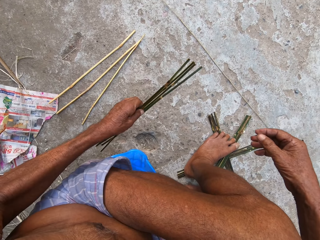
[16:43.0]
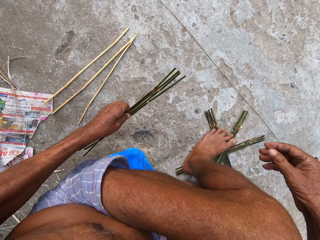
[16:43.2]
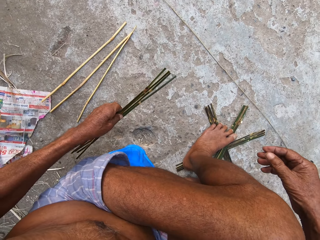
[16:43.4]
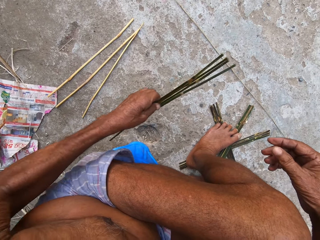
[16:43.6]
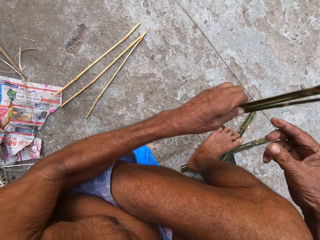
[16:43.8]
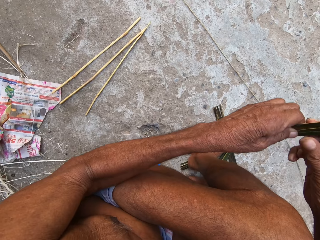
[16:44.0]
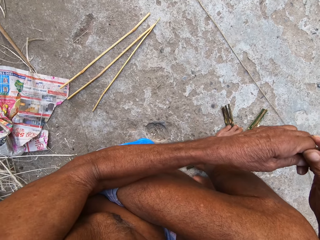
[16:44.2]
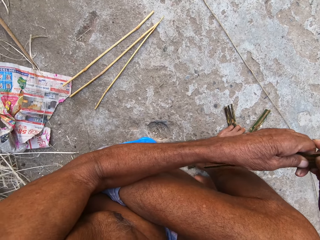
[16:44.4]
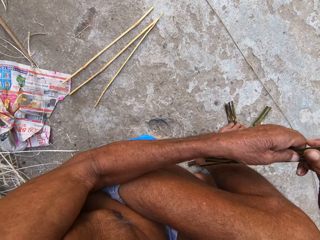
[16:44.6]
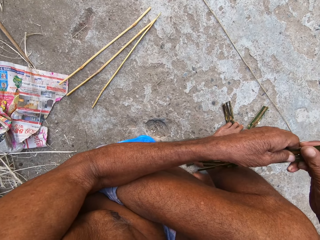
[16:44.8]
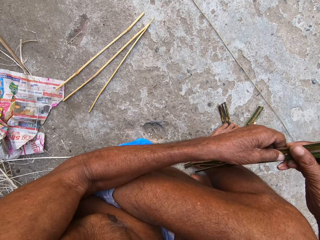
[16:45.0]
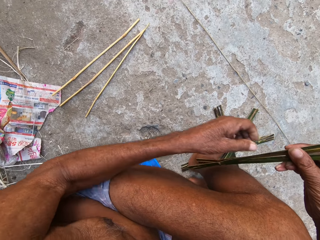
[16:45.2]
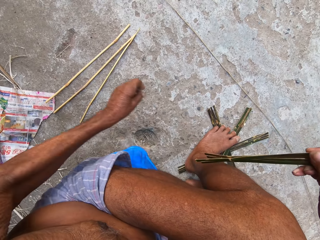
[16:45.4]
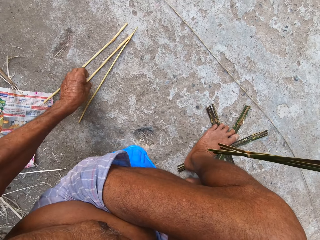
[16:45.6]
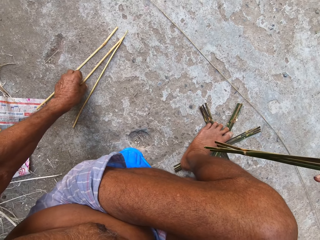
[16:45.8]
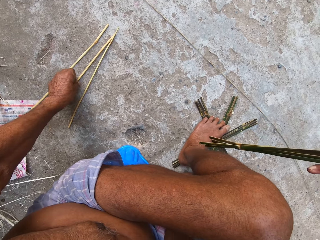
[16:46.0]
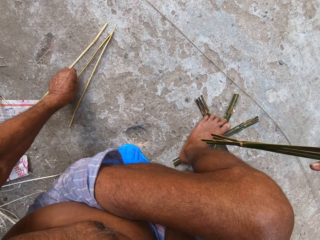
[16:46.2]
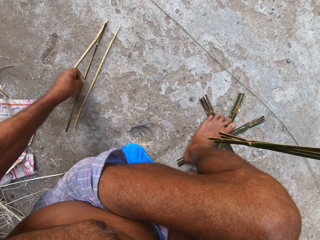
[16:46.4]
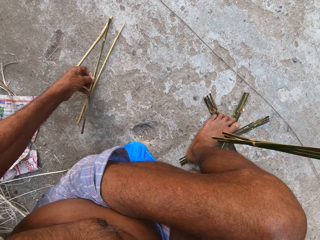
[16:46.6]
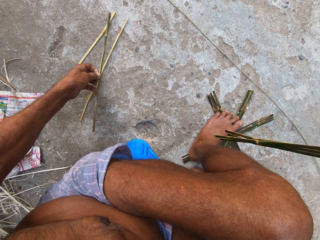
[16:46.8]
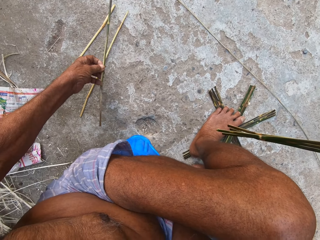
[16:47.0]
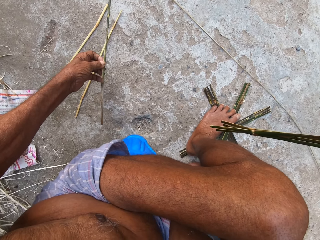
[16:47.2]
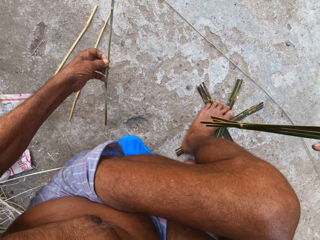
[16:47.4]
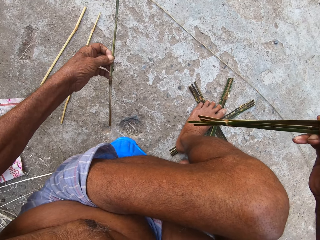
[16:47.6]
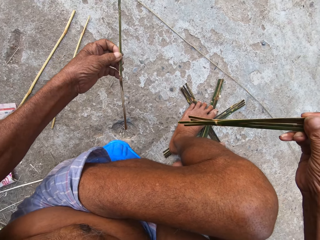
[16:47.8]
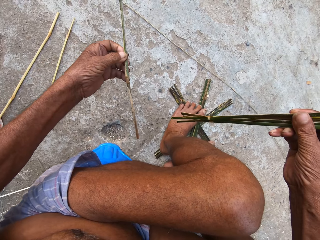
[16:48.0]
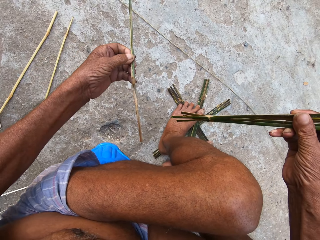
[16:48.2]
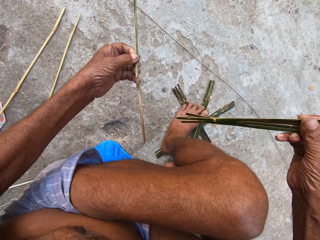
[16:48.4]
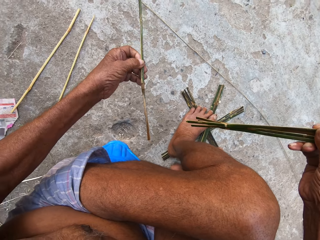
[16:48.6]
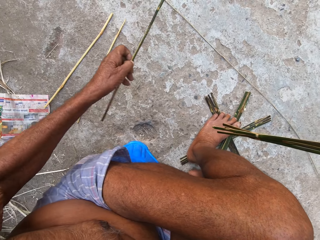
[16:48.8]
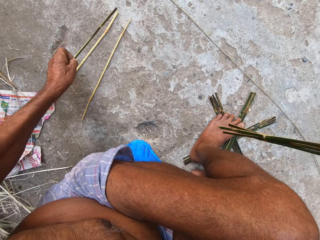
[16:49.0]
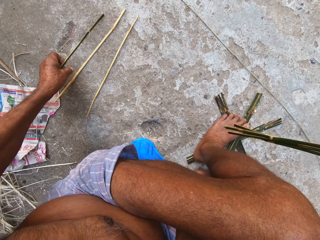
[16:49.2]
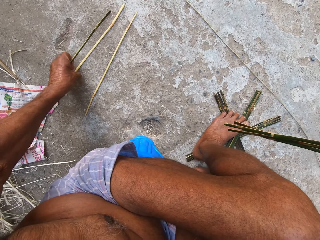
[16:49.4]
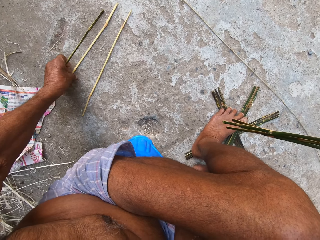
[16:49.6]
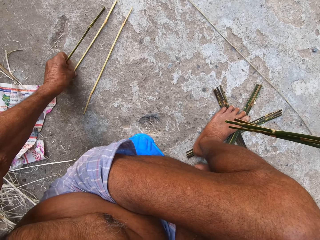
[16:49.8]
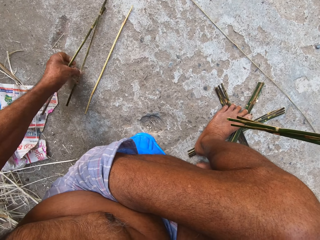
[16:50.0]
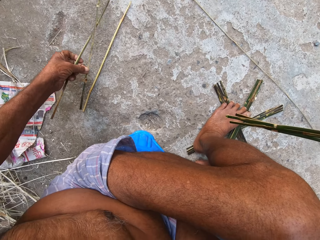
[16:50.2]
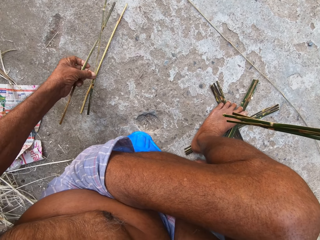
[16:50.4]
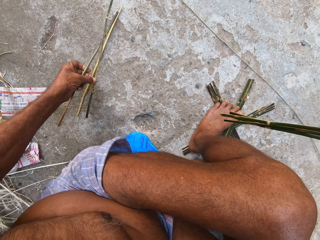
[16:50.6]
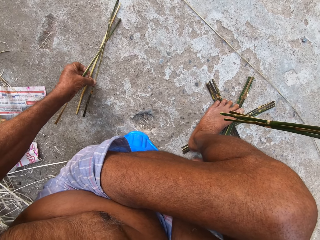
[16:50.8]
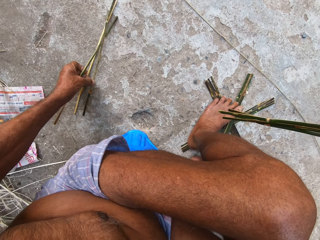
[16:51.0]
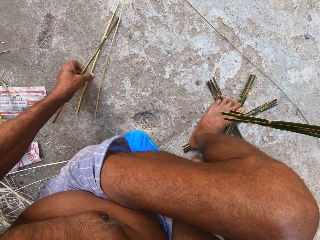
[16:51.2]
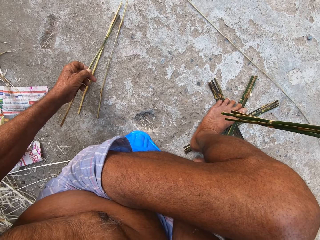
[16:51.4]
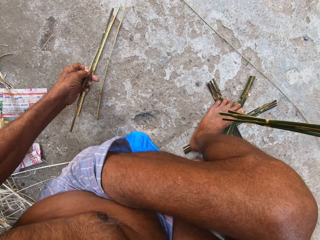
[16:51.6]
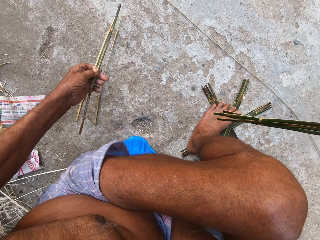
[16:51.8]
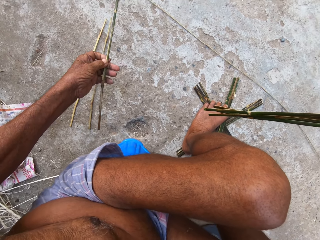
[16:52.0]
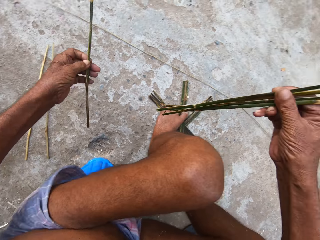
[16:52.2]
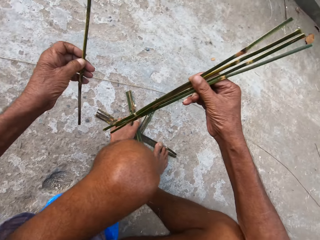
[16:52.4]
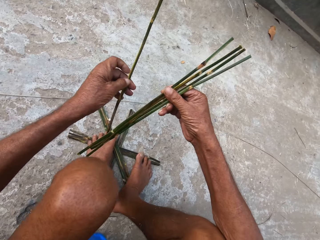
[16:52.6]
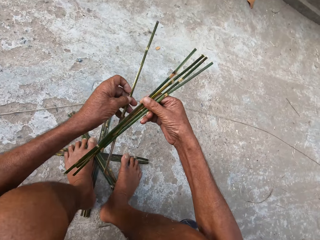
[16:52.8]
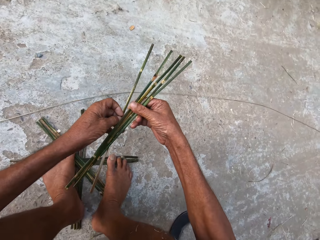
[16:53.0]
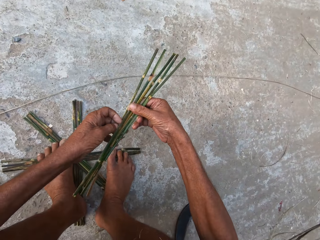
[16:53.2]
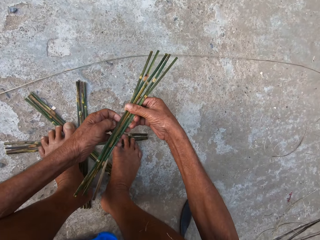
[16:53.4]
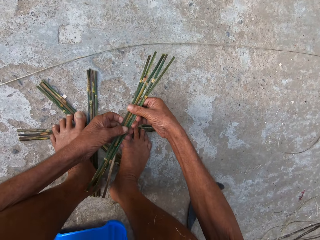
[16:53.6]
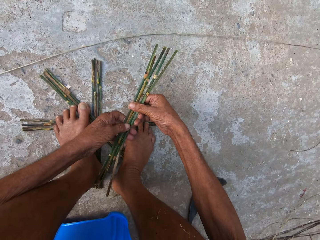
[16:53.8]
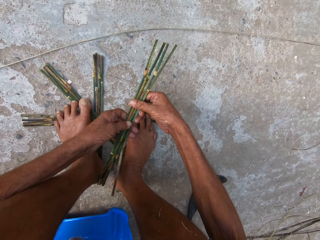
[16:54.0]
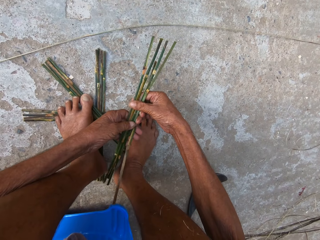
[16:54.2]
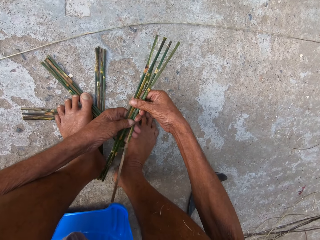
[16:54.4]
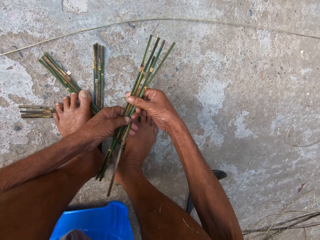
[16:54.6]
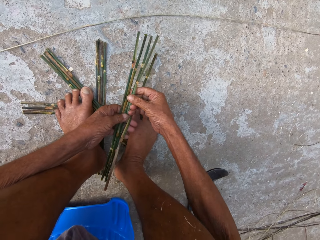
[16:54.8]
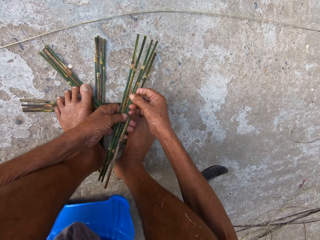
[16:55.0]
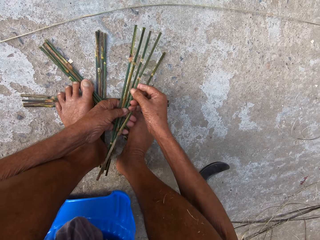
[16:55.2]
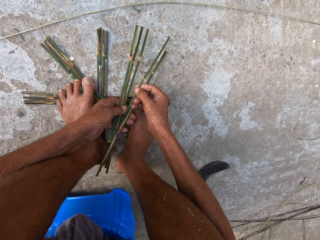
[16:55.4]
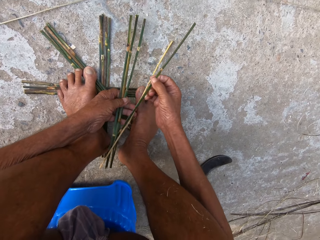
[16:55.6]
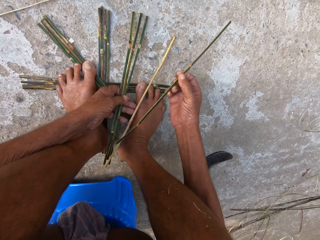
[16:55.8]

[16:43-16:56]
The camera wearer passes the sticks from his left hand to his right hand. He picks a stick from the ground with his left hand. He picks a stick from the ground with his left hand again. He drops the stick on the ground with his left hand. He passes the stick from his left hand to his right hand, drops the stick on the ground with his right hand, and holds the sticks together.

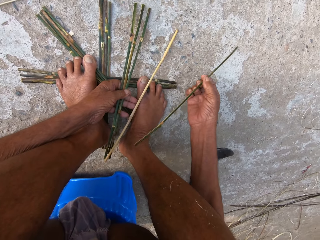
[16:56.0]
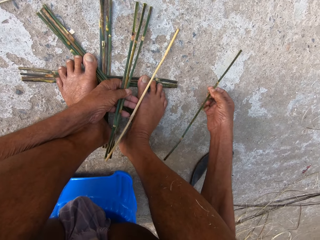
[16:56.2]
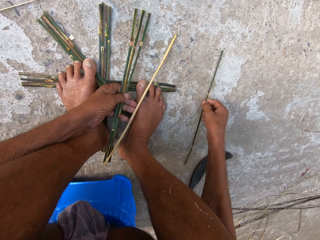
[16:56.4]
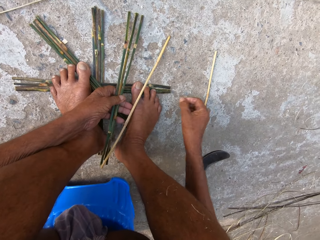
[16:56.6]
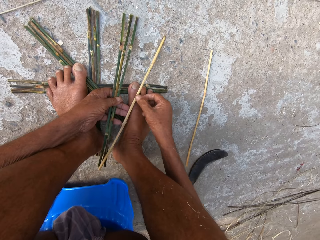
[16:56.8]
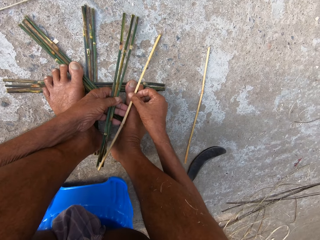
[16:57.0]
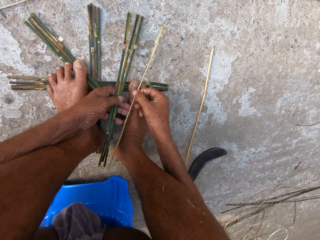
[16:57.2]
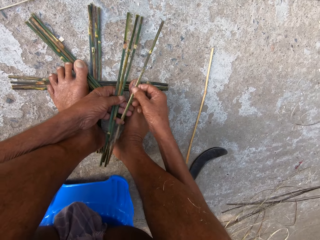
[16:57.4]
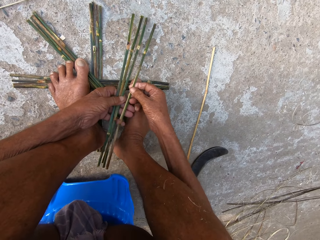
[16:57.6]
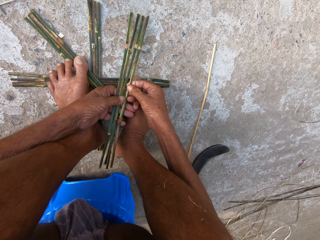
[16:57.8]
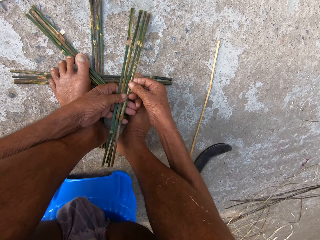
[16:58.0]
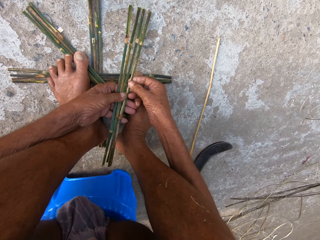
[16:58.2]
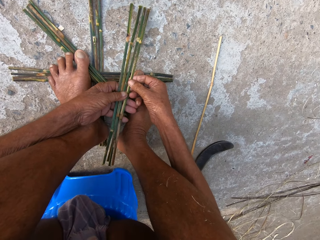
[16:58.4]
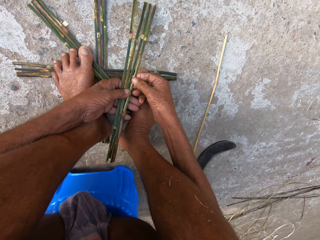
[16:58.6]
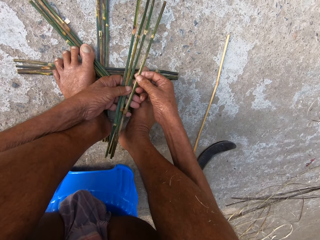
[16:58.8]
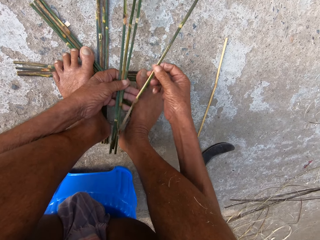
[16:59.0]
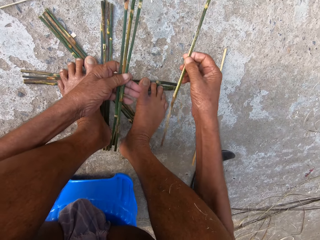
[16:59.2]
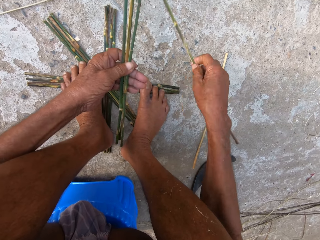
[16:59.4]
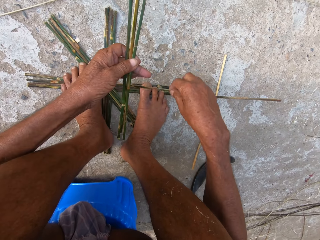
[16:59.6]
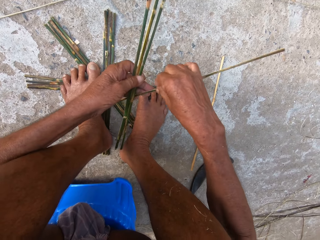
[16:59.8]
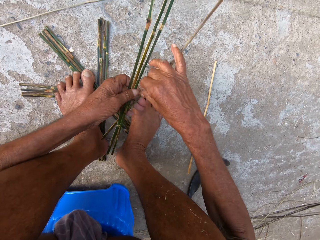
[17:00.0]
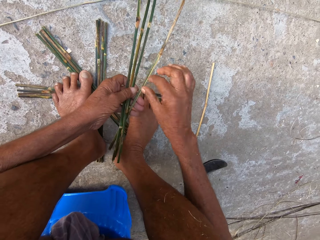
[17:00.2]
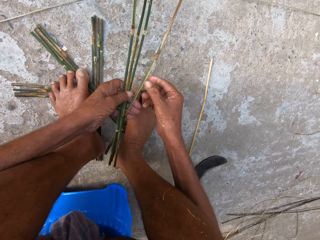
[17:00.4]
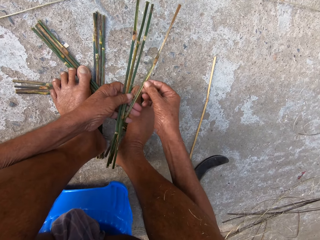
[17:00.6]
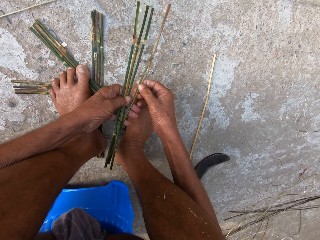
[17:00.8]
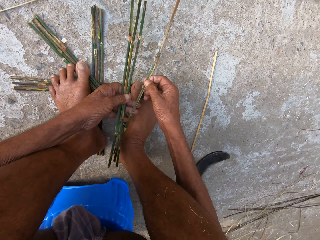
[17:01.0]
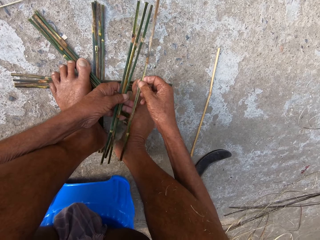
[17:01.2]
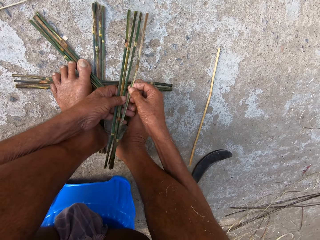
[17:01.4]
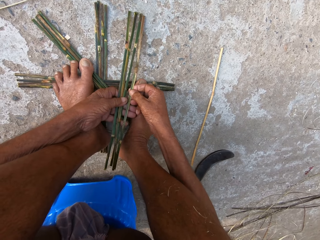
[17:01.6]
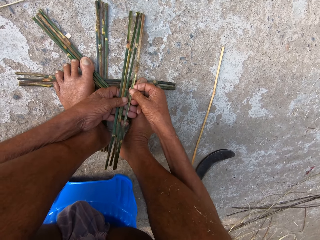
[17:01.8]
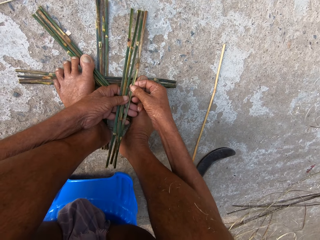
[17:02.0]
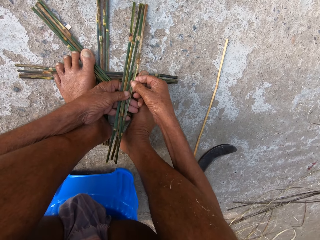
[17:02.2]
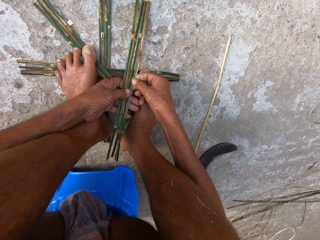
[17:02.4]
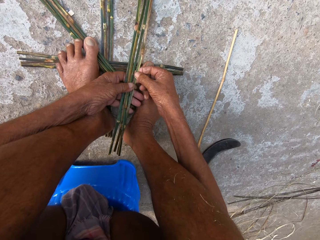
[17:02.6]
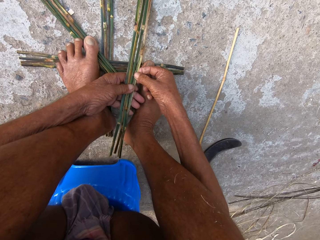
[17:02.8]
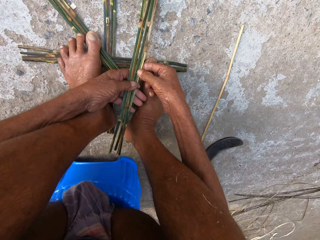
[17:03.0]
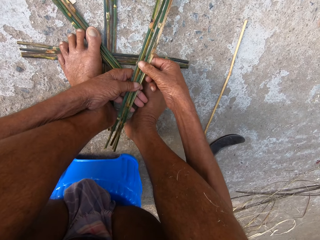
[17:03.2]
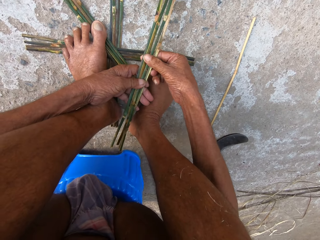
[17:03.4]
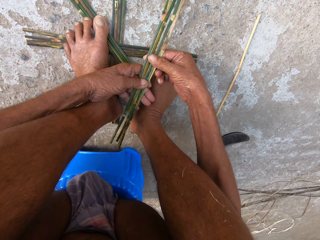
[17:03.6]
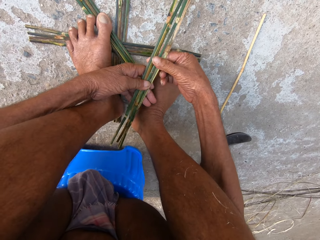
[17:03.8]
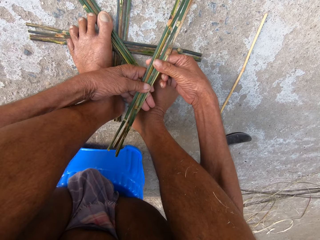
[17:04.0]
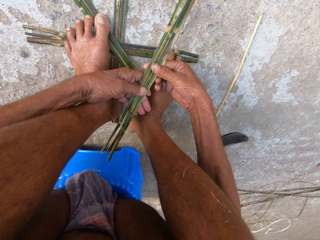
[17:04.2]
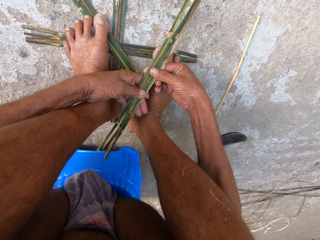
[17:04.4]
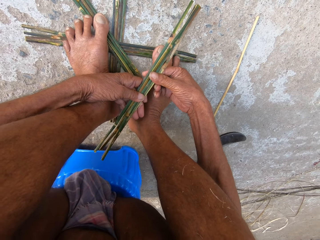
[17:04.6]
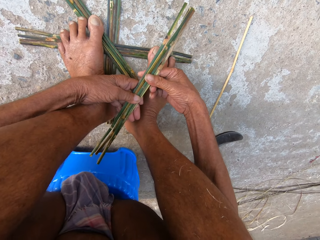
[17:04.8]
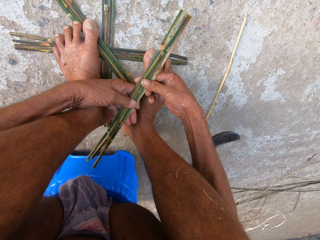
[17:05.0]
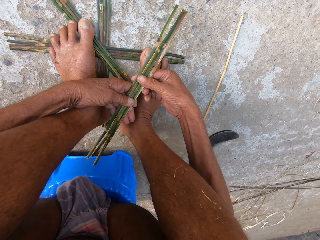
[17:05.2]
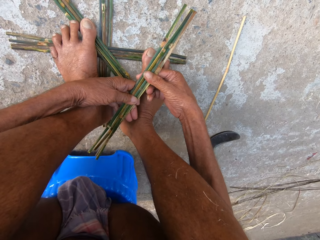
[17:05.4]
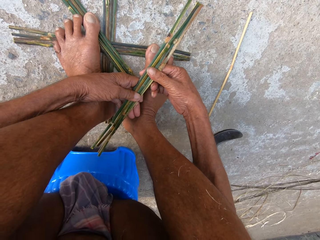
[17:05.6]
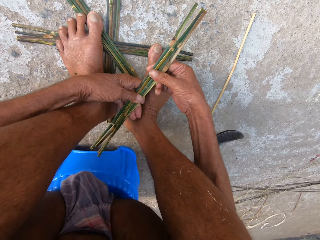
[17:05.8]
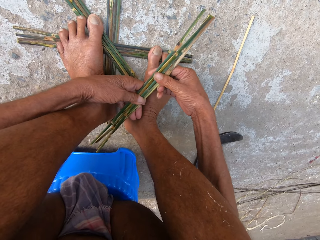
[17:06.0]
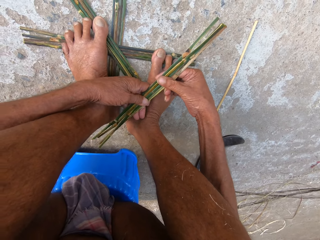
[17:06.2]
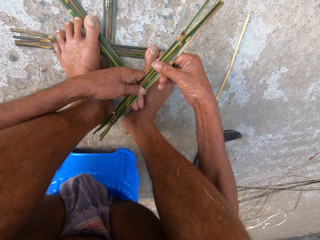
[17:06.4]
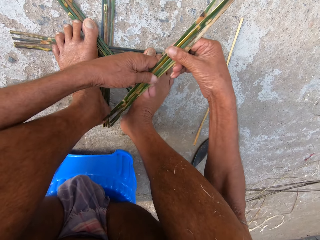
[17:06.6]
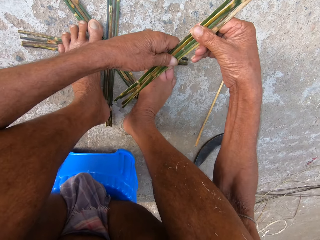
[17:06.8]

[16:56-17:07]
The camera wearer drops the stick on the ground with his right hand. He picks the stick from the ground with his right hand. He holds the stick on his foot. He turns the stick over. He passes the stick from his right hand to his left hand. He attaches the sticks together.
